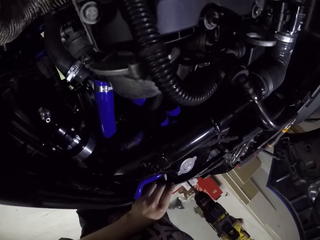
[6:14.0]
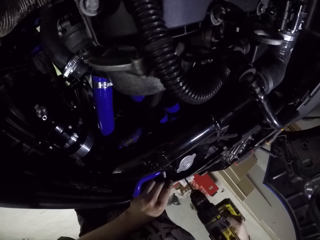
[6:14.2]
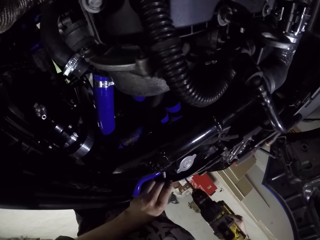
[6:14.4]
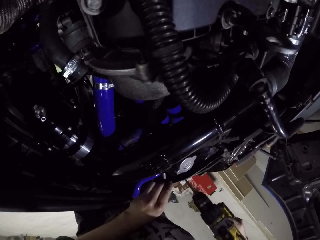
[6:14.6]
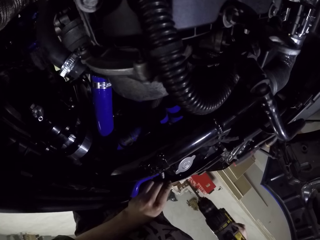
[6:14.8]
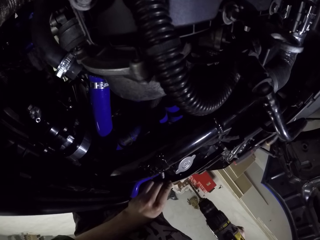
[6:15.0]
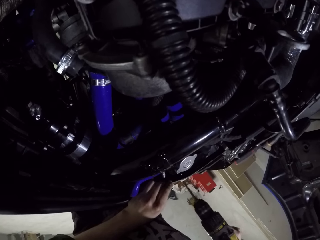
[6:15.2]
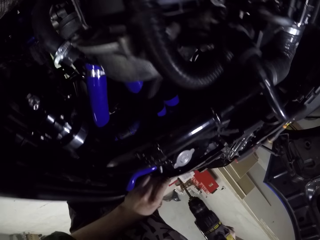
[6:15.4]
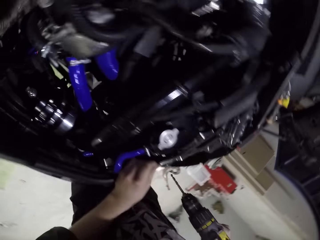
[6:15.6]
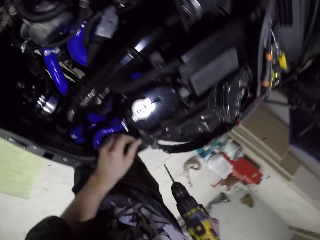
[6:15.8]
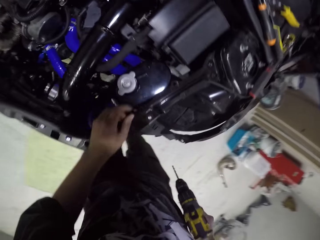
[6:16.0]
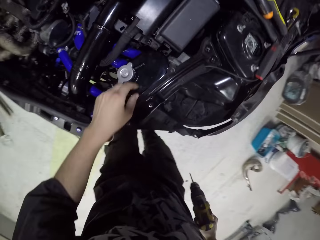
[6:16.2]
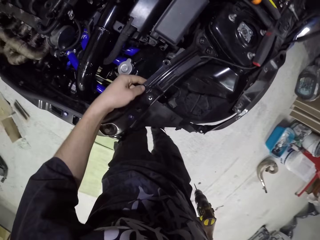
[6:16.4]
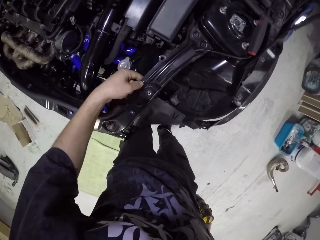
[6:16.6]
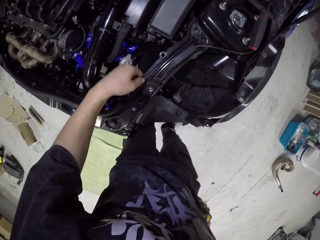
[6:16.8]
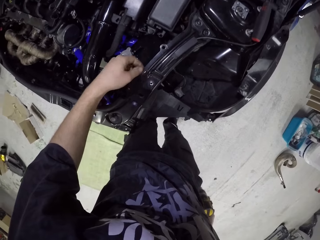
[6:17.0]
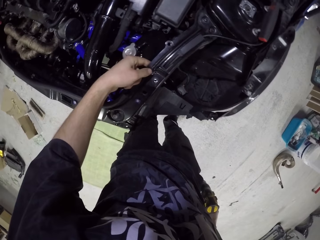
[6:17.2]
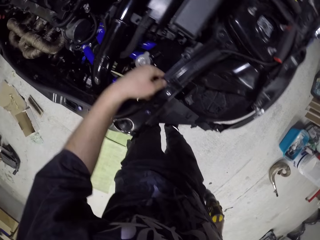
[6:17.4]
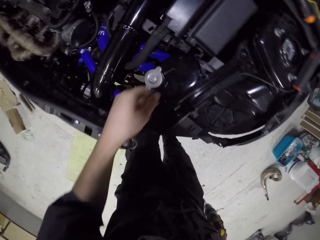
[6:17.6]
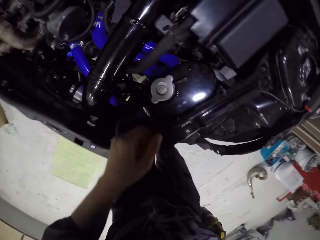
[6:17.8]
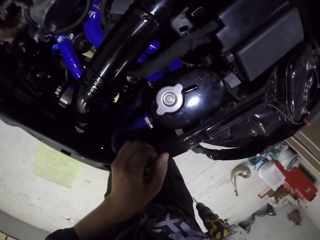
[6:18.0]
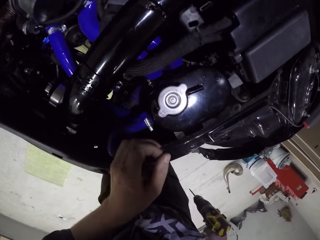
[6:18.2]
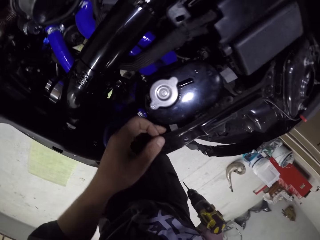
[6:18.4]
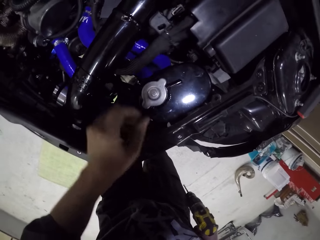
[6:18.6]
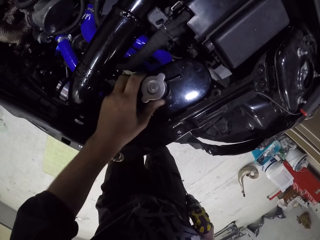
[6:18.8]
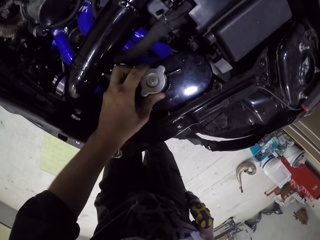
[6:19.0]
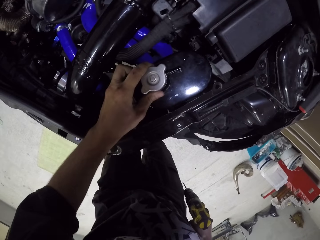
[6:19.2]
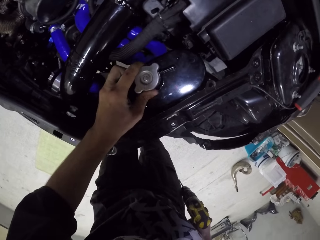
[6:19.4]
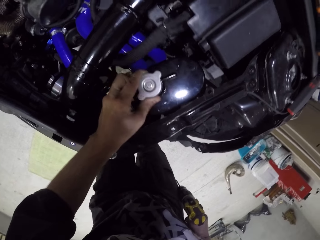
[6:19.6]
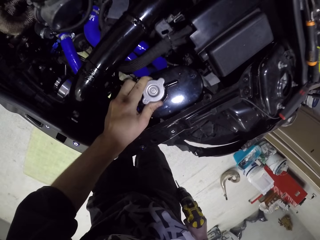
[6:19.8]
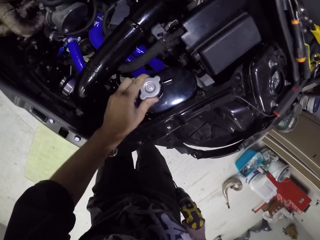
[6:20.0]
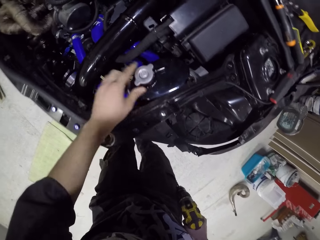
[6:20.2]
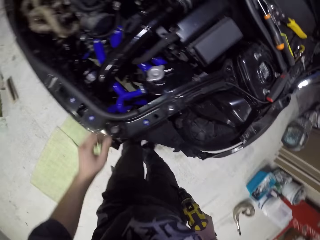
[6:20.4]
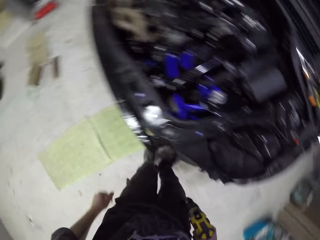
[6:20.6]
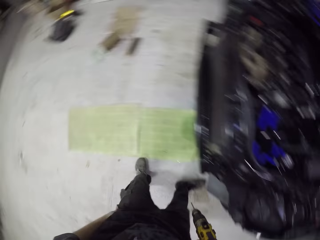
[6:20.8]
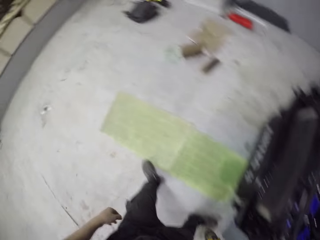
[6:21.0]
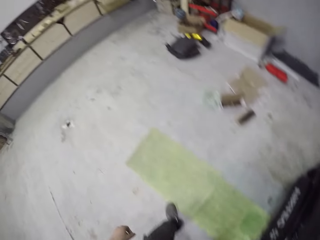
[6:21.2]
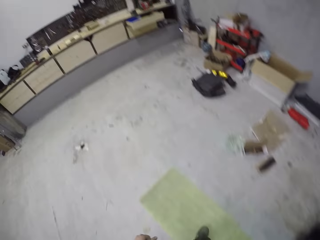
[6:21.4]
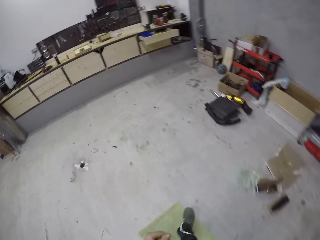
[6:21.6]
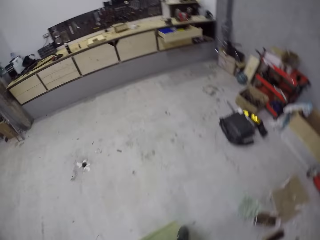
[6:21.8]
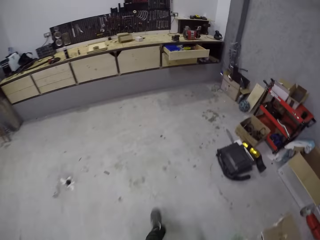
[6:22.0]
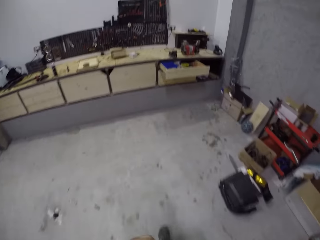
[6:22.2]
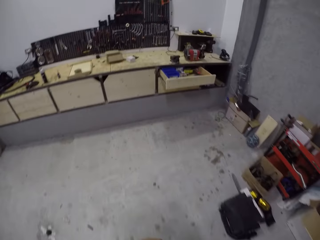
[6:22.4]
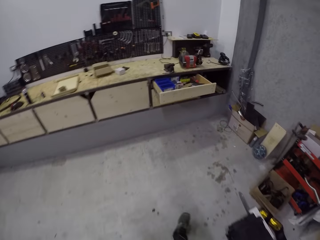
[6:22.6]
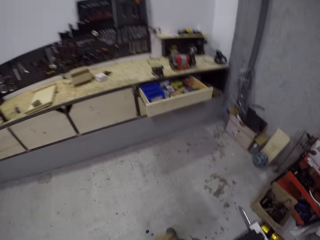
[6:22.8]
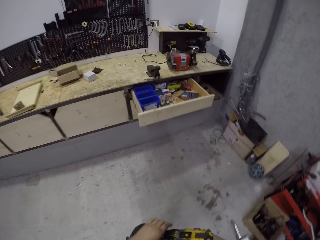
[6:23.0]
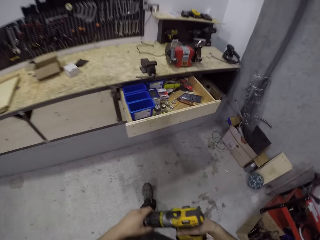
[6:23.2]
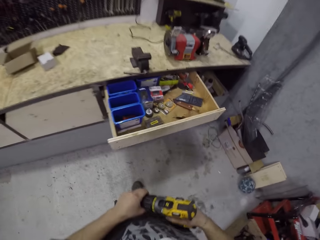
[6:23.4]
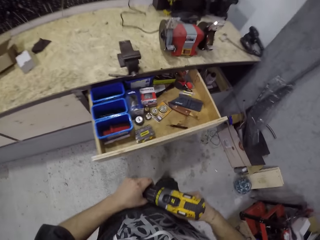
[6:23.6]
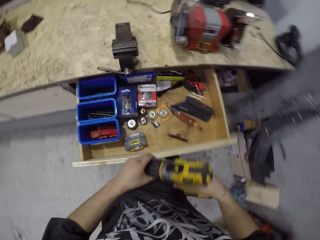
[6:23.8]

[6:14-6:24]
The camera wearer removes the hand drill from the hole on the car bonnet panel with his right hand. He removes his left hand from the car bonnet panel. He wipes the car bonnet panel with his left hand repeatedly. He holds the car radiator lid with his left hand. He removes his left hand from the car radiator lid. He walks back.

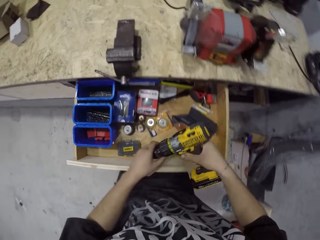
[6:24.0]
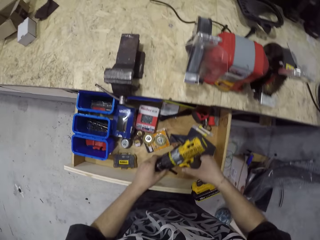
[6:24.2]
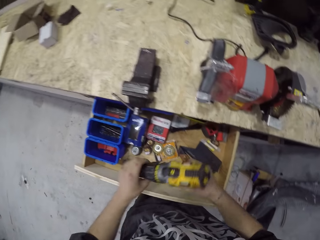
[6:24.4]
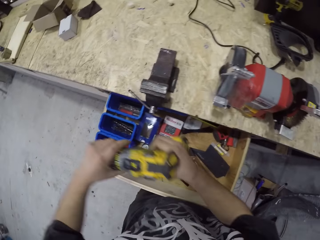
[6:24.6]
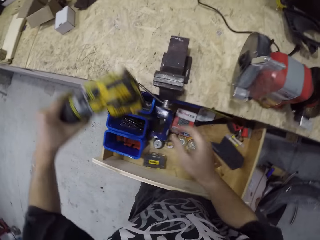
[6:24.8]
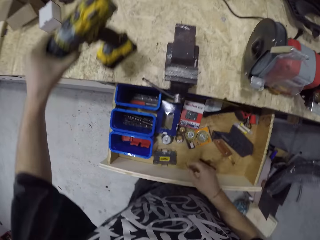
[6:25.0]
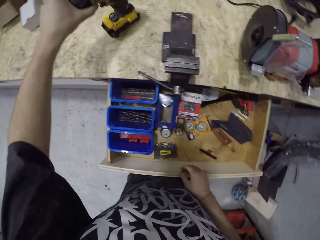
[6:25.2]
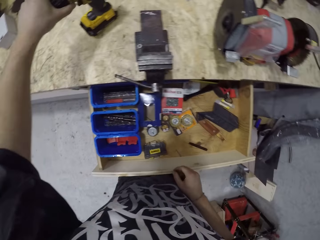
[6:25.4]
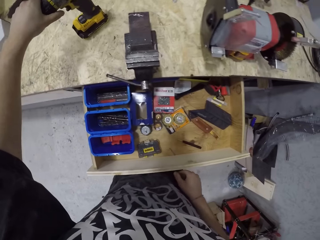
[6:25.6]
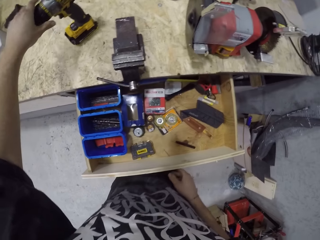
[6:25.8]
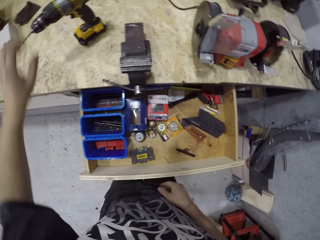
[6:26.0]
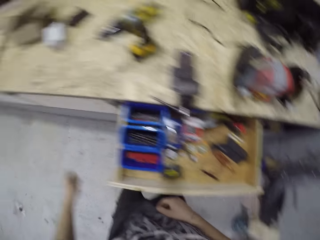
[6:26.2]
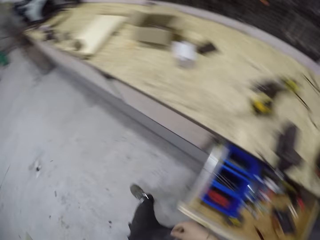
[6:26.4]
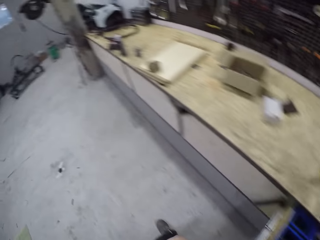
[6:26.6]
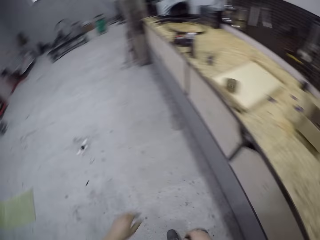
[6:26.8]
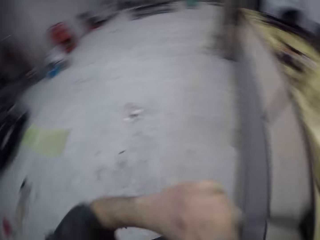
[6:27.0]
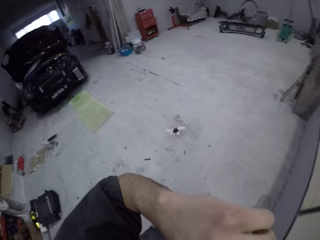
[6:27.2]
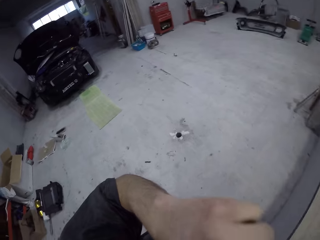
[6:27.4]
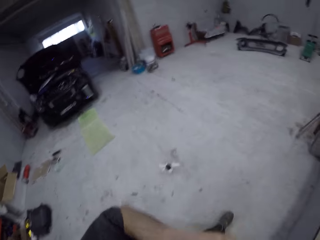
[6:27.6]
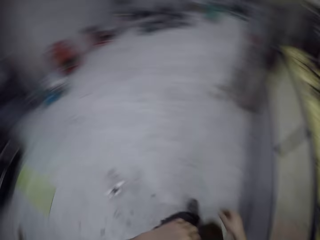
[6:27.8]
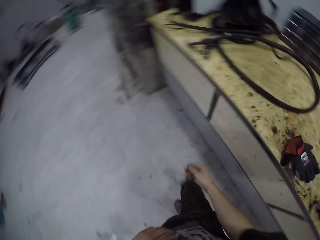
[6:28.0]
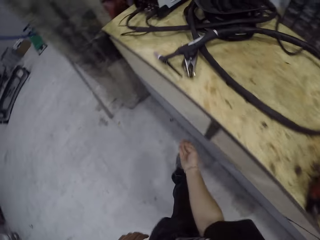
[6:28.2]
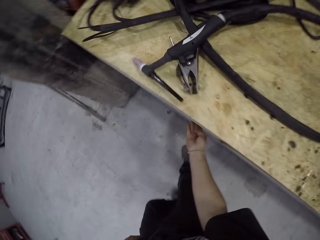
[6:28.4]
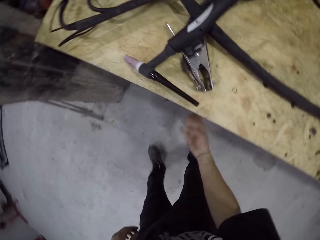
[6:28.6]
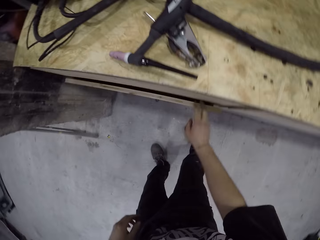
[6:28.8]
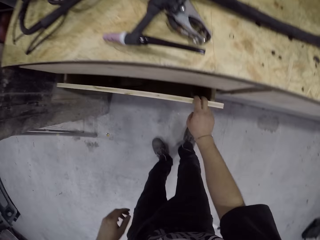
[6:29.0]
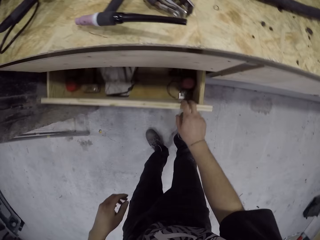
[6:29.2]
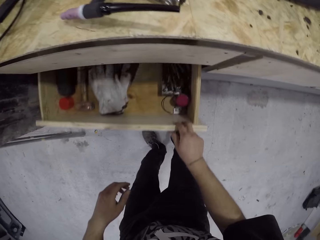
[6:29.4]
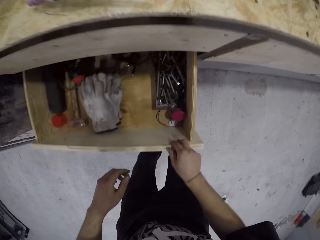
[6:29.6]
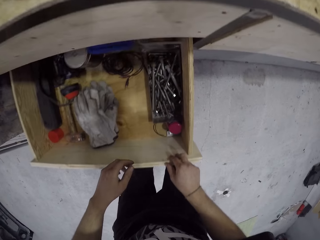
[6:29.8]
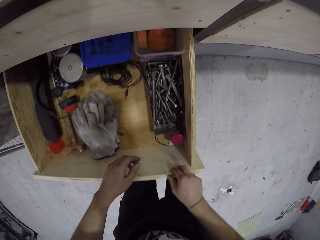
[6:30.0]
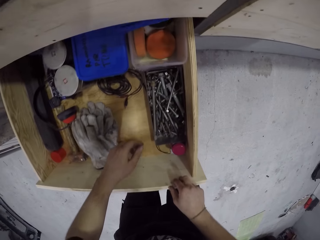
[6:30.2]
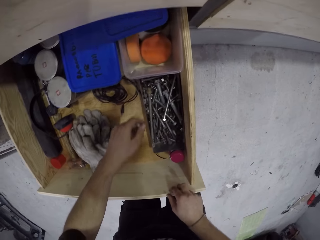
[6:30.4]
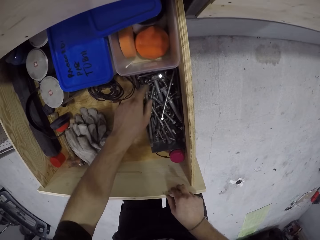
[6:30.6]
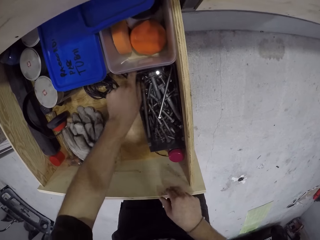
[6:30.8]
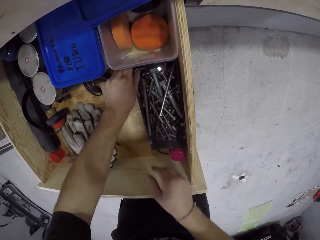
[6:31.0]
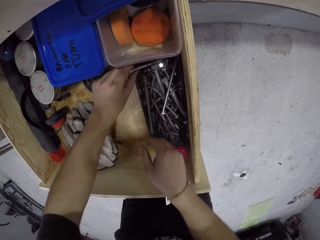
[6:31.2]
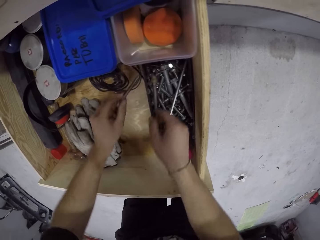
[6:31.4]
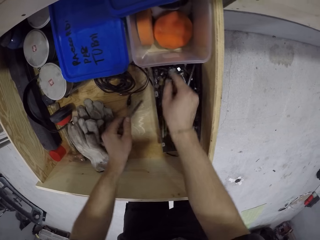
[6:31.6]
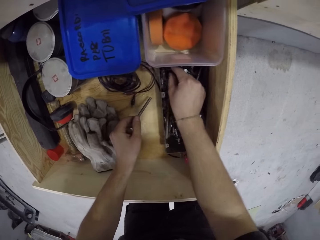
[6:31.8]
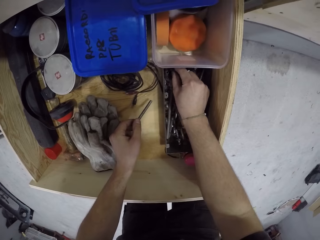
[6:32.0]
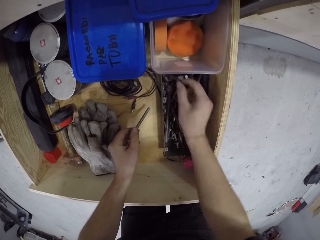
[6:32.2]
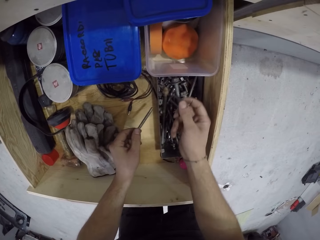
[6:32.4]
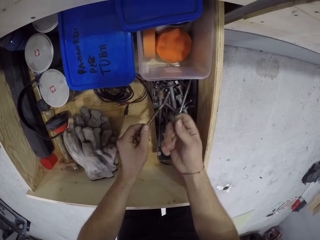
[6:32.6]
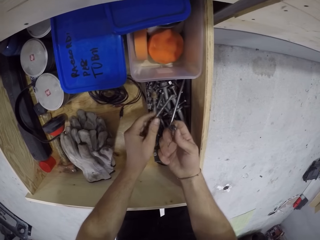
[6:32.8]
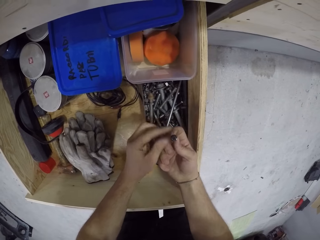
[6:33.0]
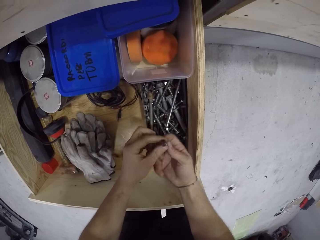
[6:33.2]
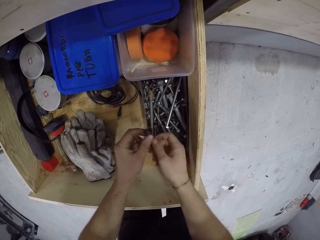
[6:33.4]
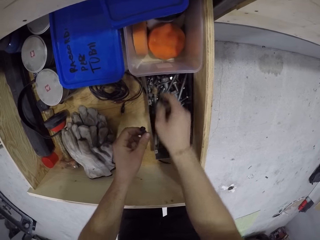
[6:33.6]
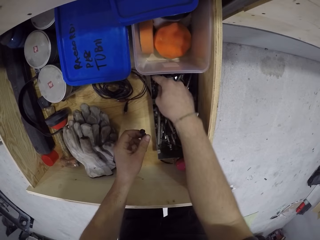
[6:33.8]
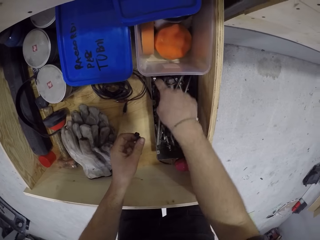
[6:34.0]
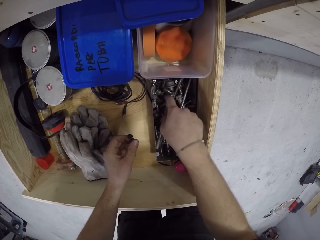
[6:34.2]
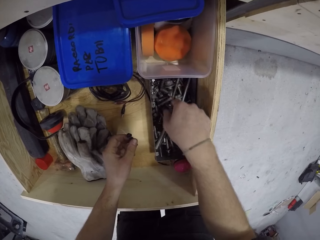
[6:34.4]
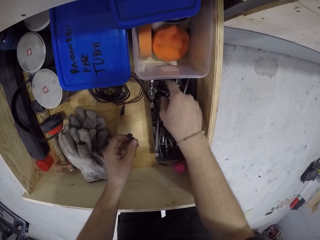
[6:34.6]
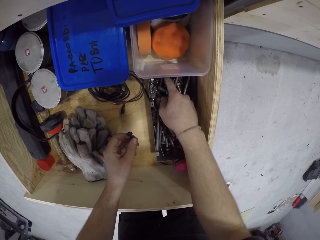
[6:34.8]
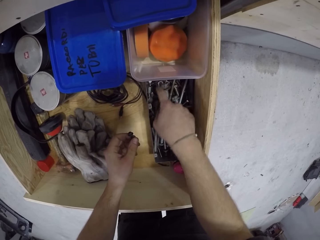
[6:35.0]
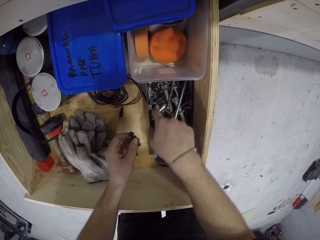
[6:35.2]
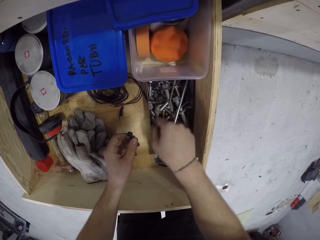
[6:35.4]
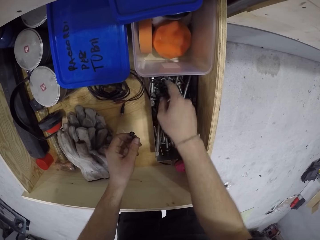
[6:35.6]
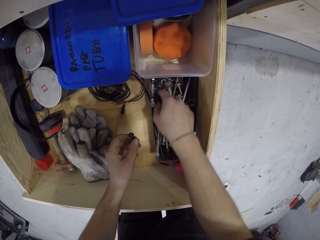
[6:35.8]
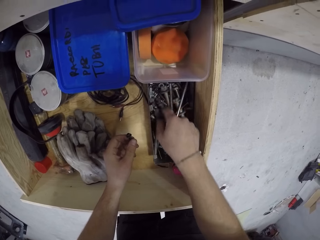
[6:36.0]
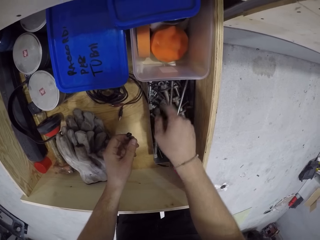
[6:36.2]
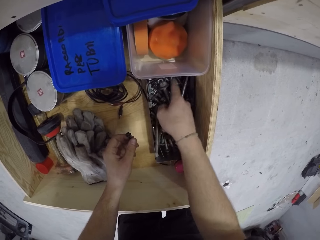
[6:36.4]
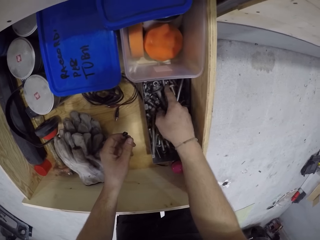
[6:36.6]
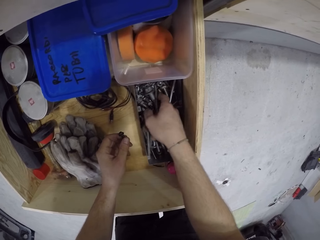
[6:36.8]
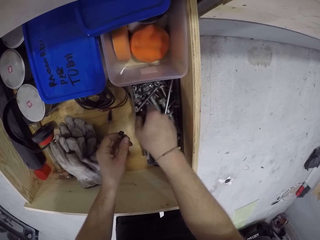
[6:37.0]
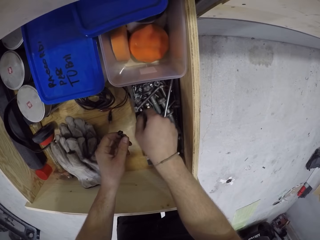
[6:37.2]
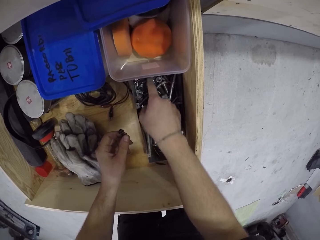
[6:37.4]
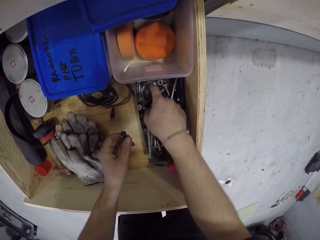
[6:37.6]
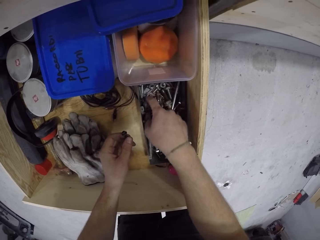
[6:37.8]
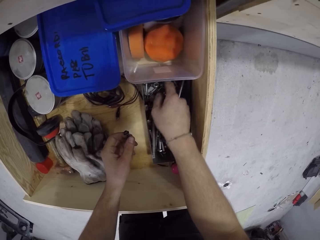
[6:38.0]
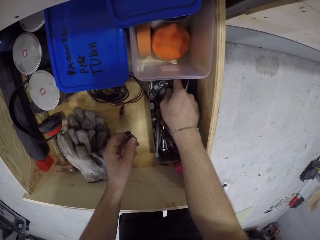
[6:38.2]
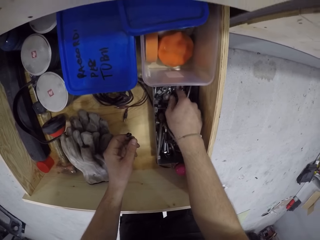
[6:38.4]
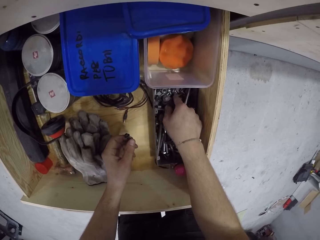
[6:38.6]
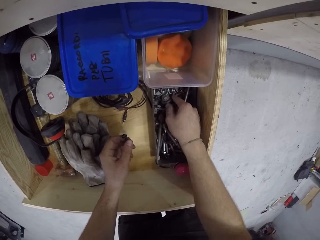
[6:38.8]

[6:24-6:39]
The camera wearer takes the hand drill from his right hand with his left hand. He drops the hand drill on the top of the cabinet with his left hand. He walks. He pulls a drawer from the cabinet with his right hand. He picks up a bolt or screw from a container in the drawer with his right hand. He picks up a bolt from the container in the drawer with his left hand. He drops the bolt into the container in the drawer with his left hand. He passes the bolt from his right hand to his left hand. He picks up another screw. He searches the container in the drawer with his right hand.
